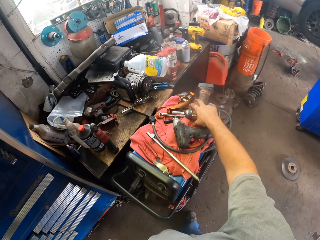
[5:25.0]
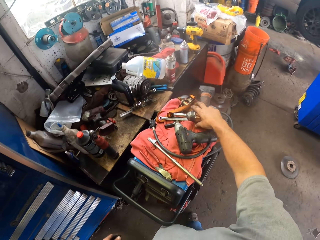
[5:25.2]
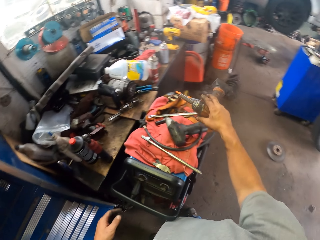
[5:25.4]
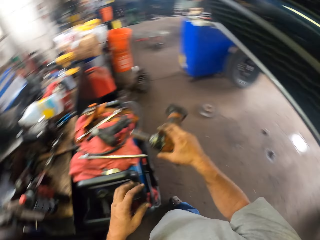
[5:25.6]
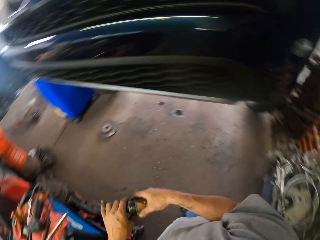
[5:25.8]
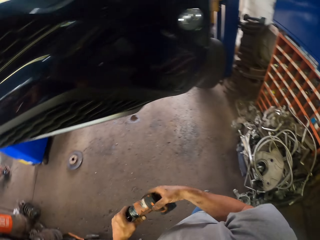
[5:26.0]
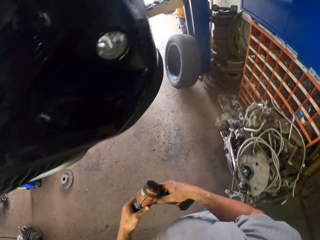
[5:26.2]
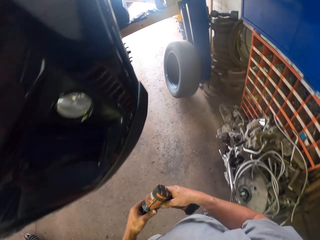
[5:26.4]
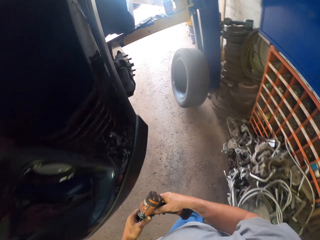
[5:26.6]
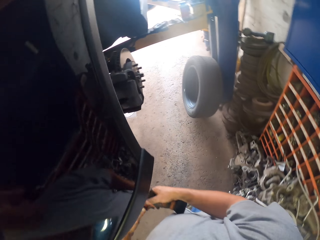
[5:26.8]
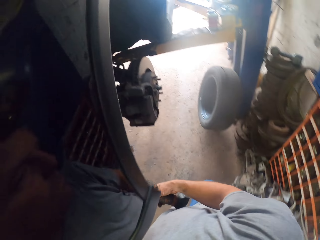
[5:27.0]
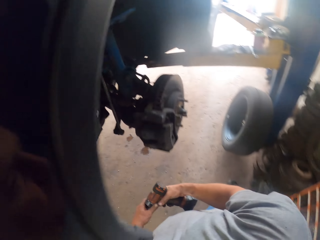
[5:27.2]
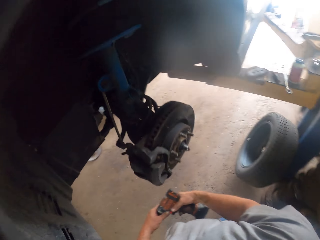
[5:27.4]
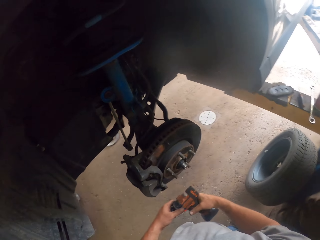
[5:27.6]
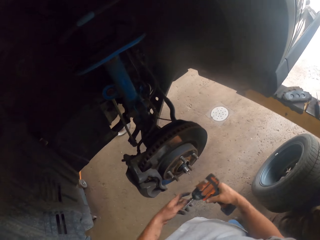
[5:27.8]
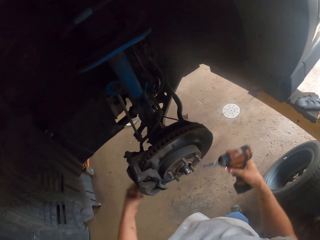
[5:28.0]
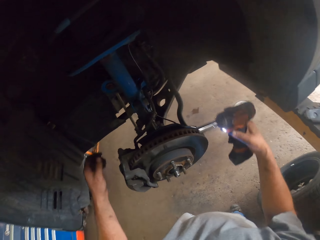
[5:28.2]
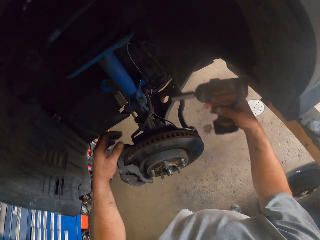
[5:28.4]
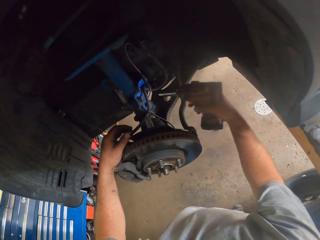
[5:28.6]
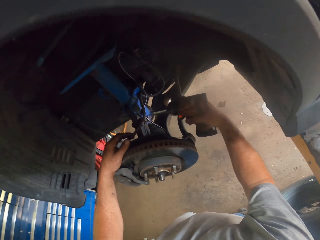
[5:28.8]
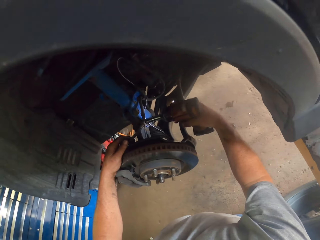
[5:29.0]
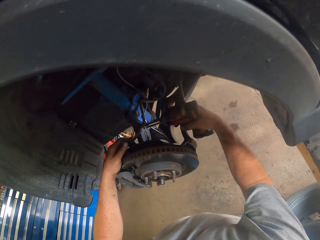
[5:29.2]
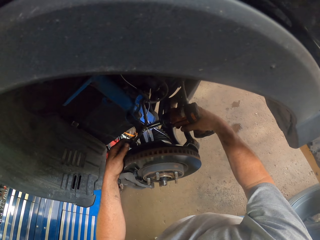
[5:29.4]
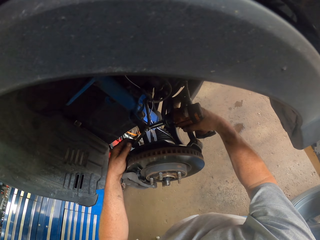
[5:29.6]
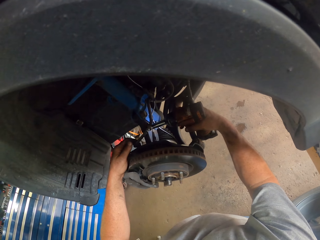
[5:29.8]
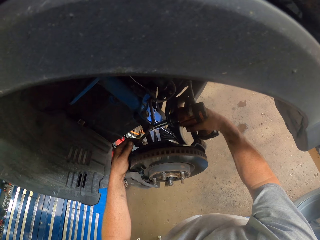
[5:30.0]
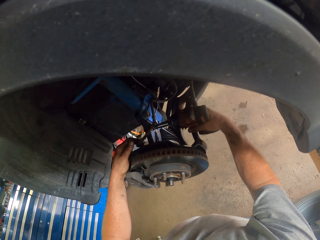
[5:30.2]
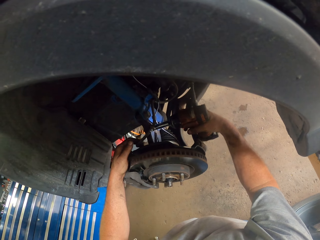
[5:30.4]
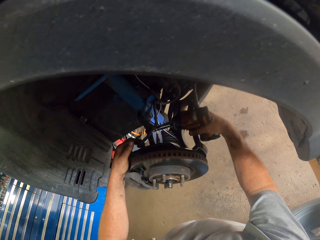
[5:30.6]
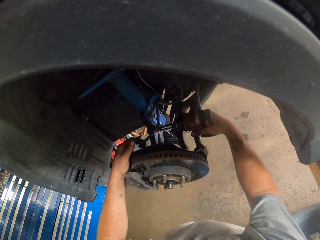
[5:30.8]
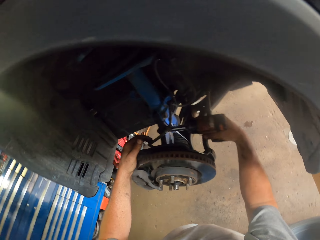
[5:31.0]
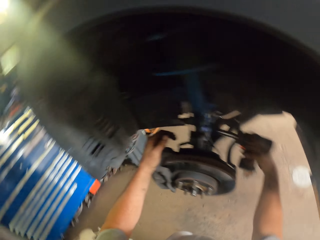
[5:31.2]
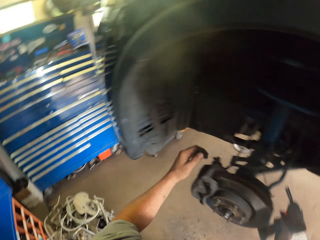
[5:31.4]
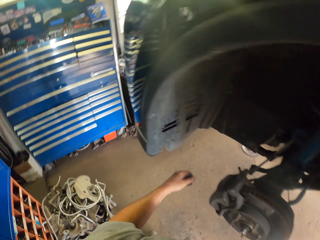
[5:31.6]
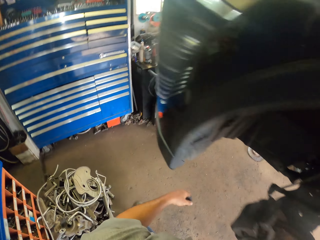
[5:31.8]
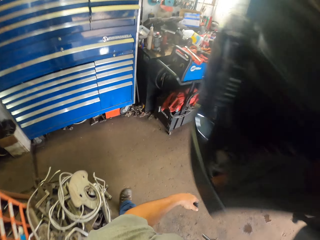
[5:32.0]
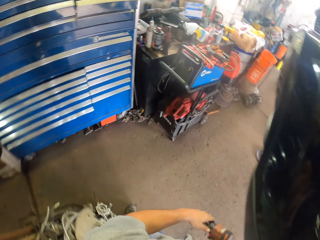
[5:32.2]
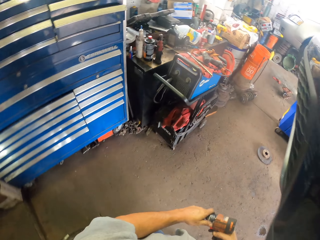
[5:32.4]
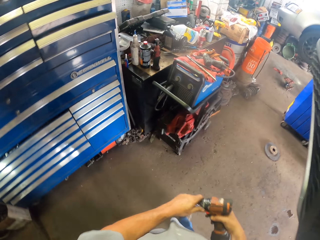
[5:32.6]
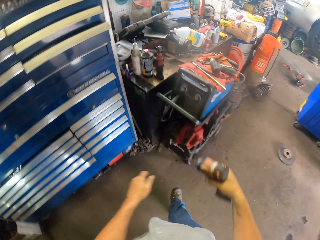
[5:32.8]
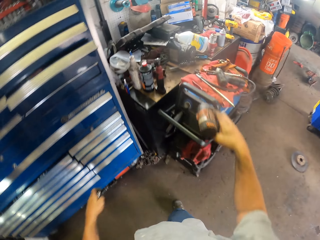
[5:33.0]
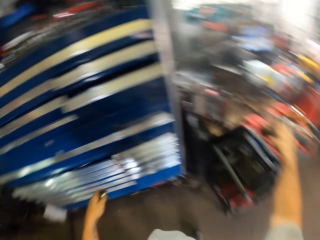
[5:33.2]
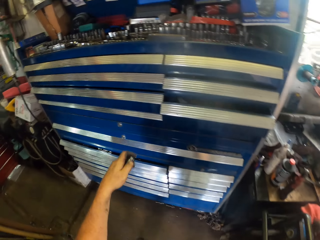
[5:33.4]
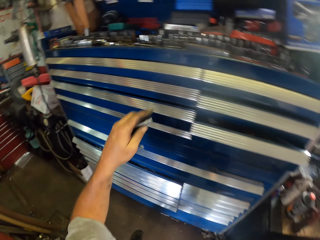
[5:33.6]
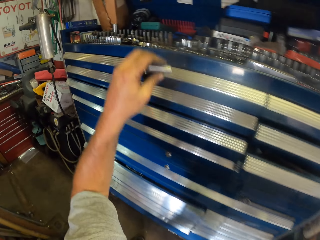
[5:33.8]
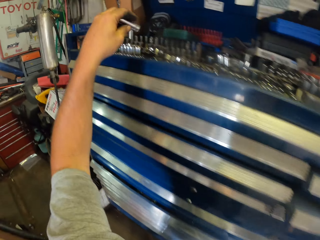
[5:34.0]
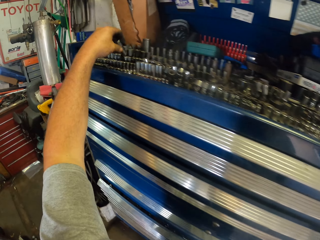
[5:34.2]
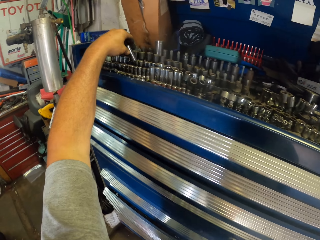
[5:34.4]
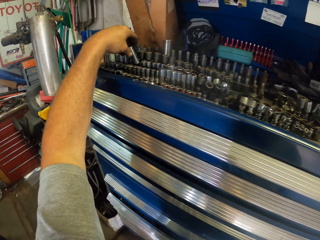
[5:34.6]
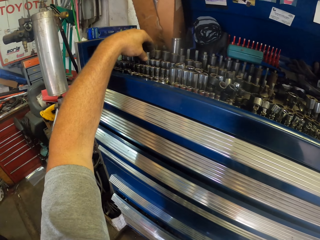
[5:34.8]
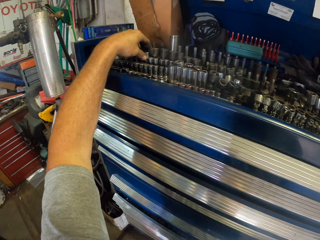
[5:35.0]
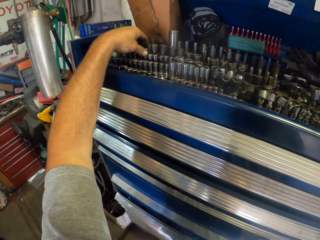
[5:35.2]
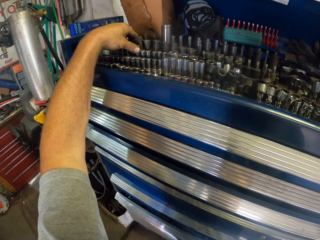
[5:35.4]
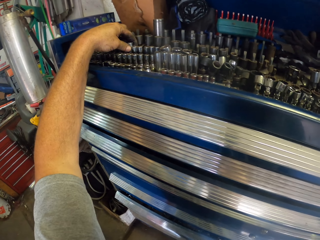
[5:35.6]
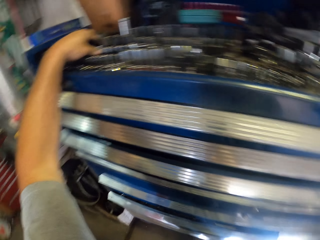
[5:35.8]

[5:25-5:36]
The camera wearer picks up an impact wrench. They place the impact wrench to something. They tighten the nuts with the impact wrench. They finish drilling the nuts. They walk around. They remove something from the impact wrench. They put down the impact wrench. They drop a nut.

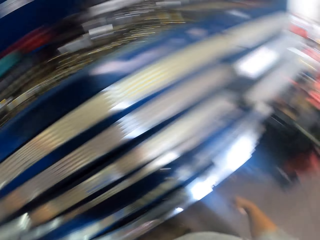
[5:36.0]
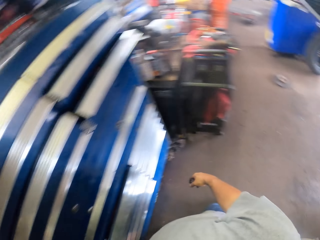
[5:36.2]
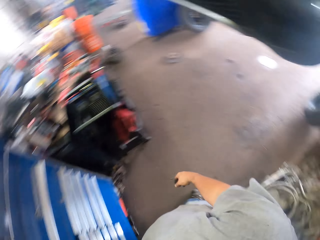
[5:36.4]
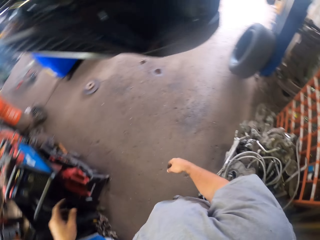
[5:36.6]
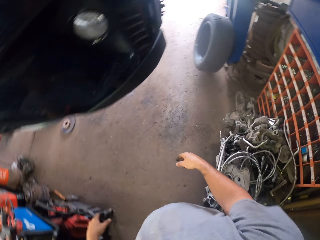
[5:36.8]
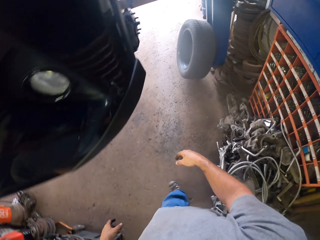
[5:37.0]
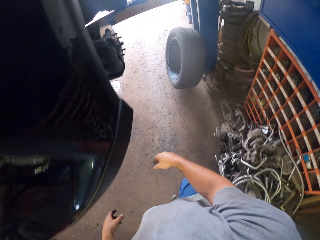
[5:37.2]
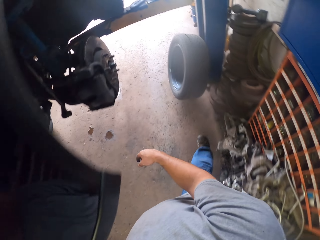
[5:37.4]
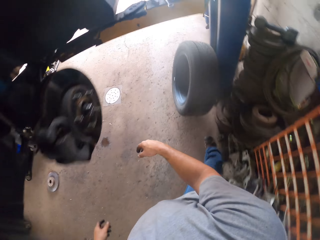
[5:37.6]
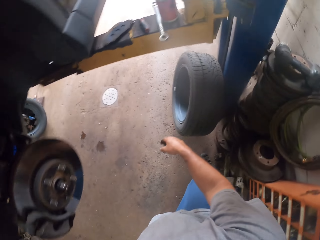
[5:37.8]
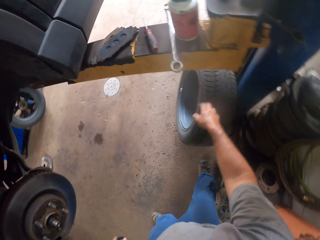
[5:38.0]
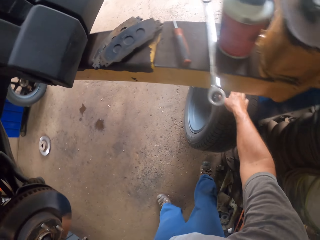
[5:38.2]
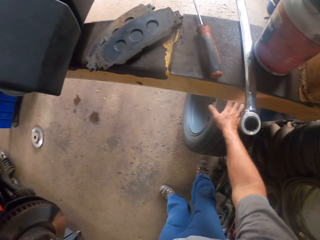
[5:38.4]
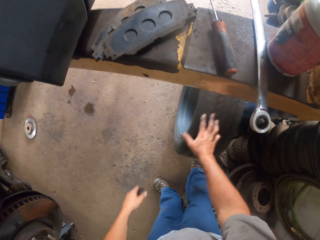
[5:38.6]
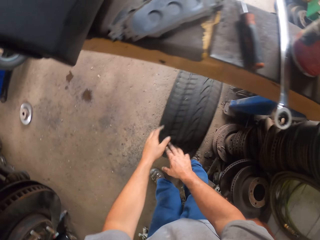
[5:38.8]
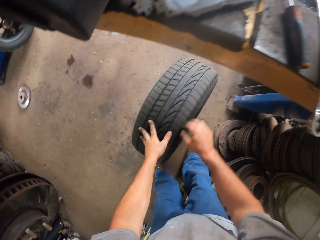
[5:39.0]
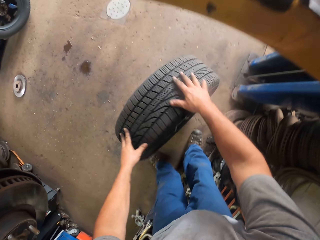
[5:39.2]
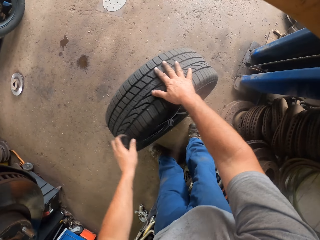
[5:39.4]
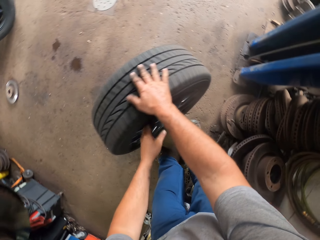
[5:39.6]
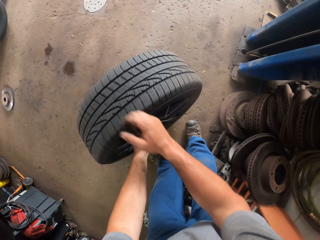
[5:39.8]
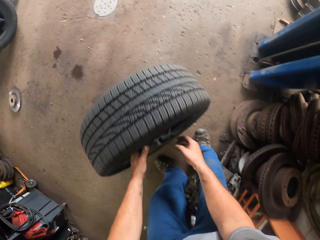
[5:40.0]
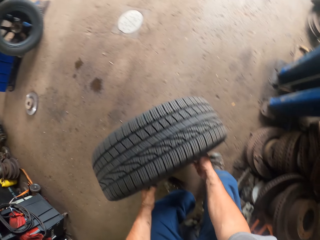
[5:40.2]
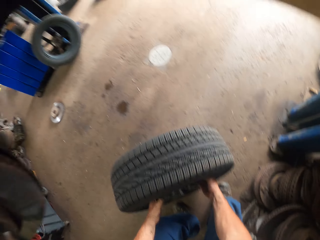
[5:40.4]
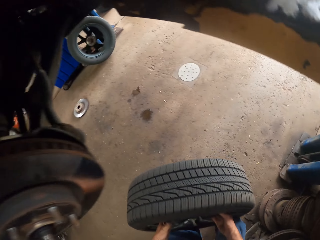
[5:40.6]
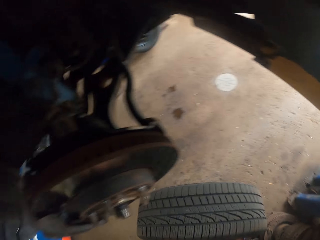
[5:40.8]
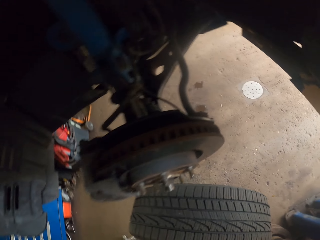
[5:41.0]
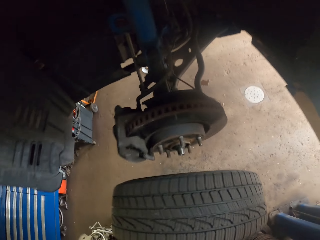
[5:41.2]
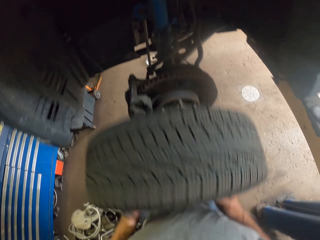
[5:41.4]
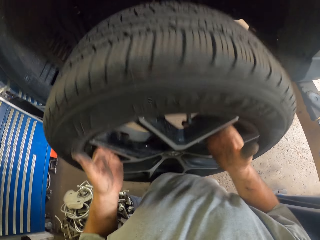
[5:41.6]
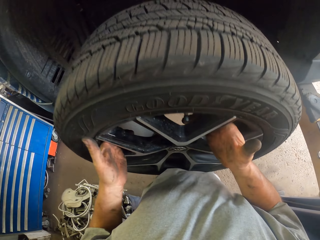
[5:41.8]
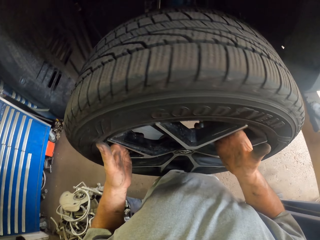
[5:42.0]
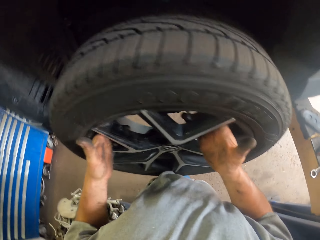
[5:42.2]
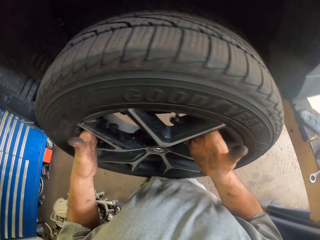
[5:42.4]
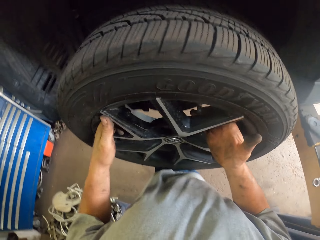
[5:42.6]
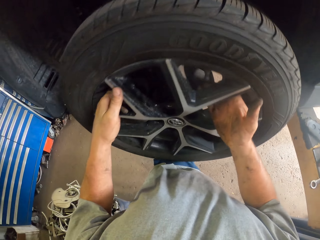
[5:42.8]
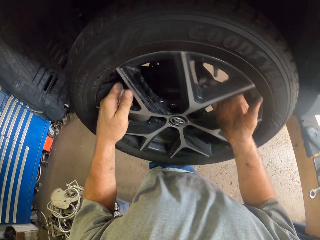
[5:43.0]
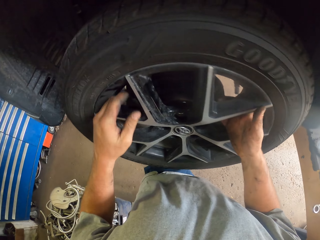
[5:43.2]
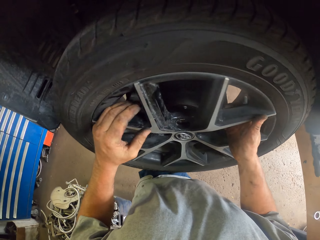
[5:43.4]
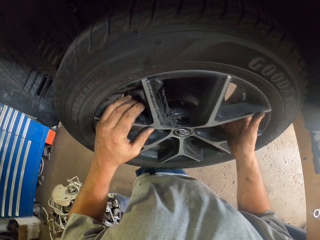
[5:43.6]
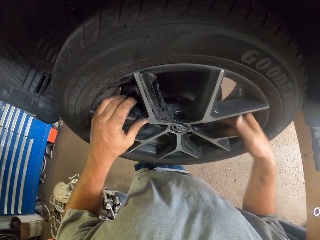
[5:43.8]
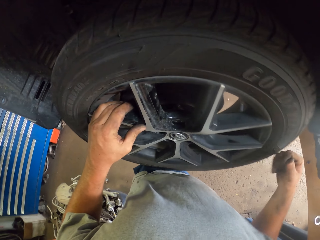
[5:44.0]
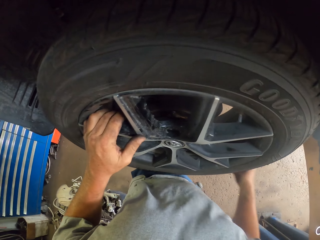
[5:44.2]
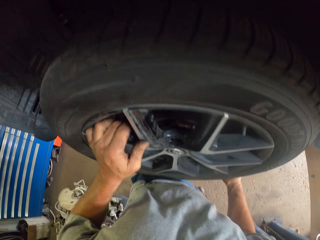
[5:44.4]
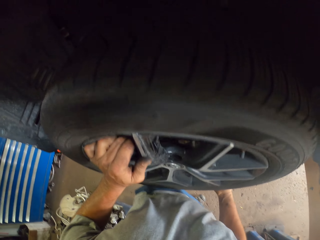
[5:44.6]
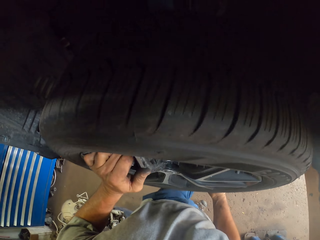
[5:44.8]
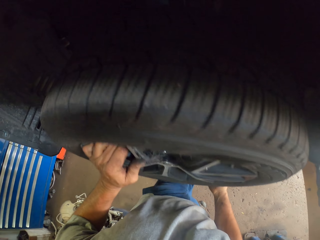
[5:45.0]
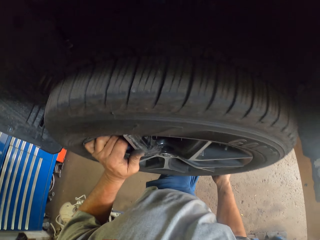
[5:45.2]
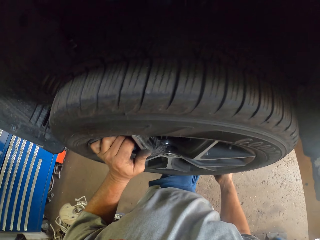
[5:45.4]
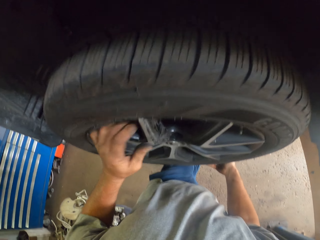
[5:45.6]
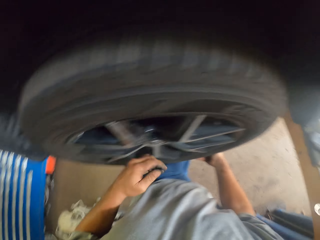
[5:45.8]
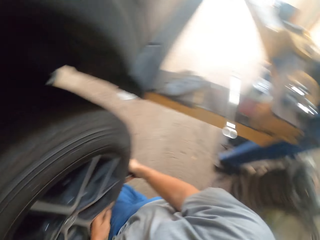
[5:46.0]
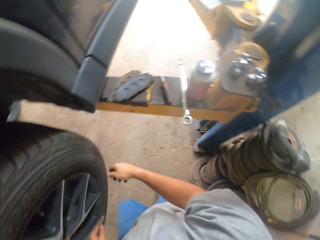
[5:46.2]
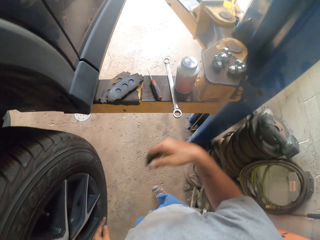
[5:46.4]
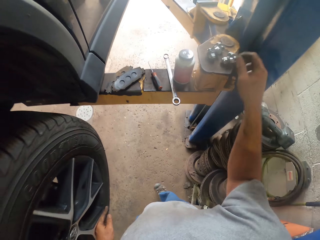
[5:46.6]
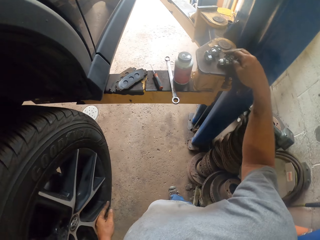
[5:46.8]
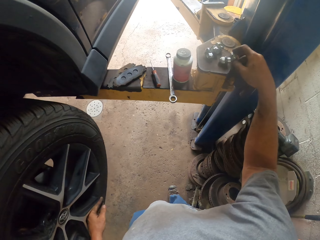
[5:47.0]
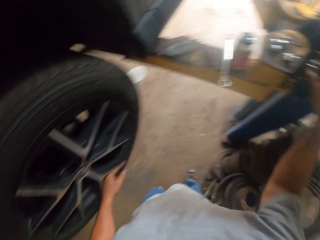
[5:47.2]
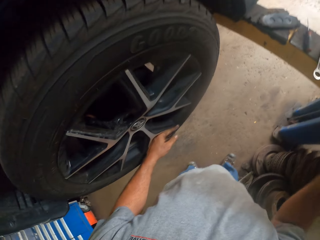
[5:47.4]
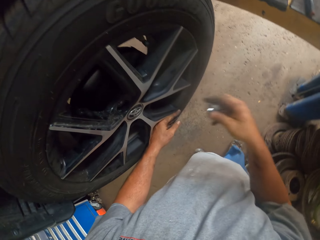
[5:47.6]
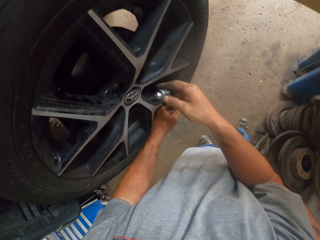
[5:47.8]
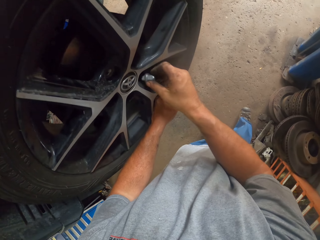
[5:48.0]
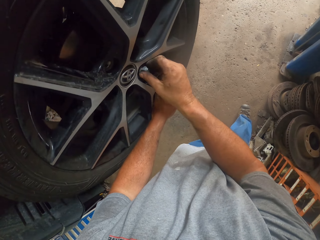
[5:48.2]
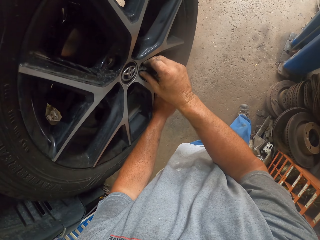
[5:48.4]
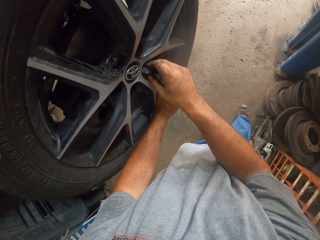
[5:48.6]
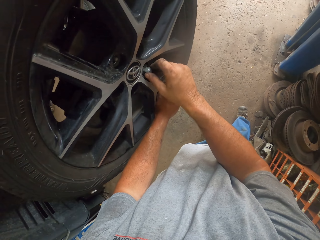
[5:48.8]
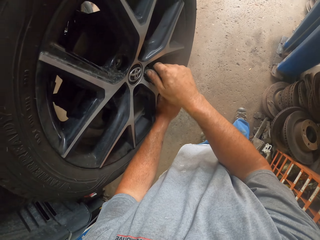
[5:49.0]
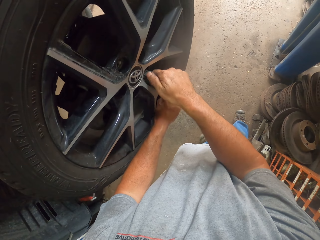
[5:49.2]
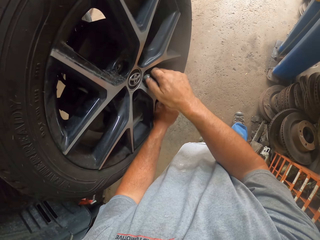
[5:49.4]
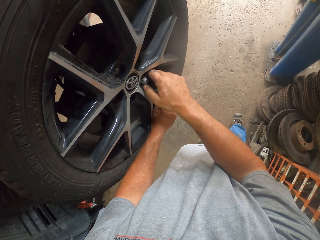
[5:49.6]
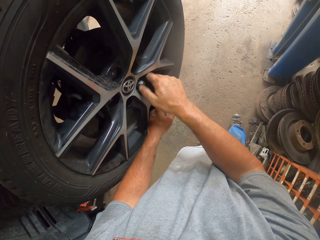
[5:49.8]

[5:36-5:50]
The camera wearer turns around. They walk back to the wheel. They hold the tyre. They take the tyre. They carry the tyre. They lift the tyre with both hands. They put the tyre on the wheel hub. They fix the tyre to the brake disc. Their right hand holds the bottom part of the tyre. Their left hand holds the tyre rim. Their left hand supports the tyre. They pick up a lug nut. They fix the nut to the wheel. They put the lug nut to the brake disc.
